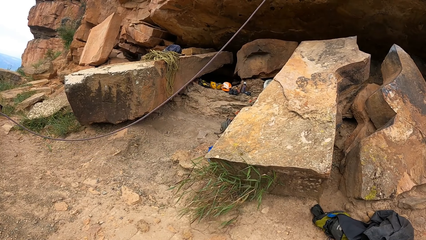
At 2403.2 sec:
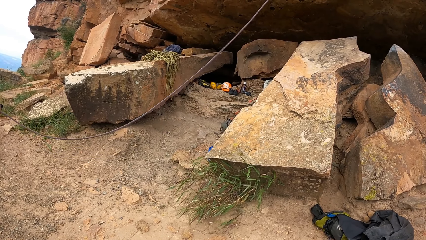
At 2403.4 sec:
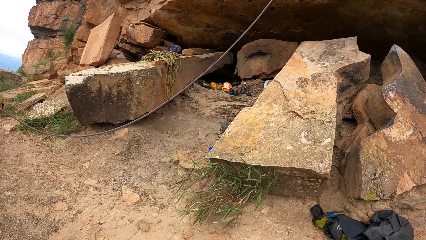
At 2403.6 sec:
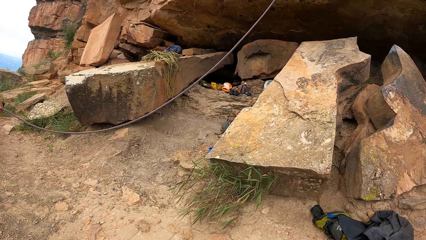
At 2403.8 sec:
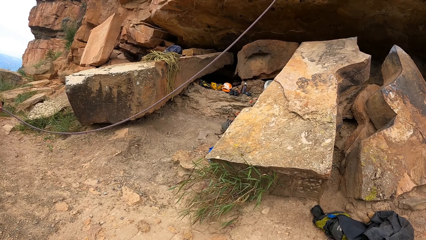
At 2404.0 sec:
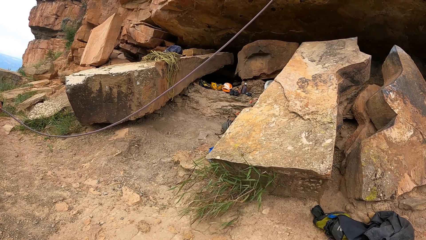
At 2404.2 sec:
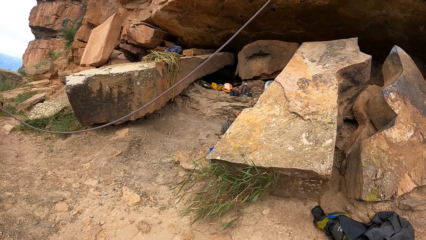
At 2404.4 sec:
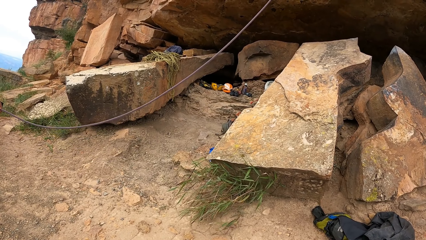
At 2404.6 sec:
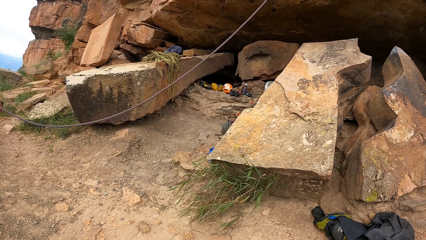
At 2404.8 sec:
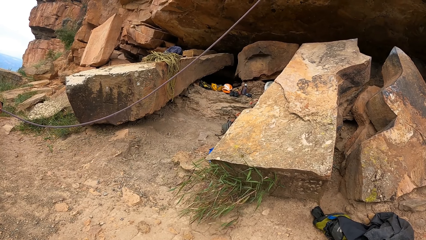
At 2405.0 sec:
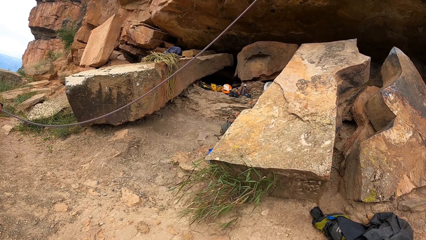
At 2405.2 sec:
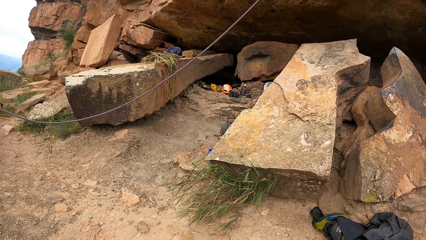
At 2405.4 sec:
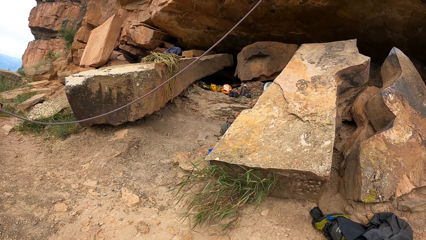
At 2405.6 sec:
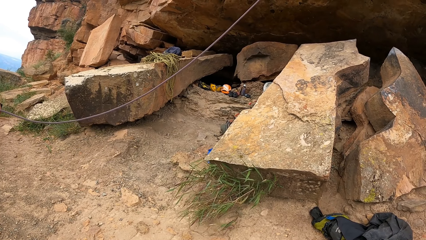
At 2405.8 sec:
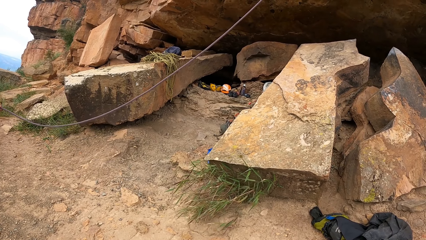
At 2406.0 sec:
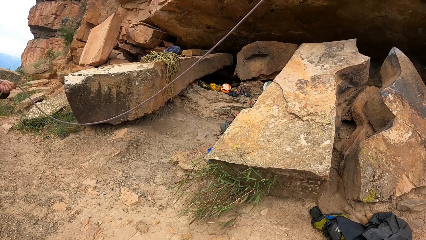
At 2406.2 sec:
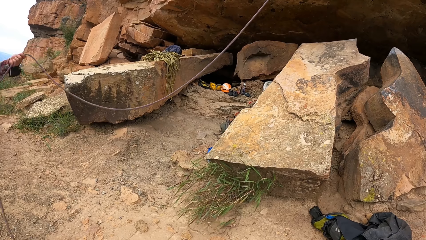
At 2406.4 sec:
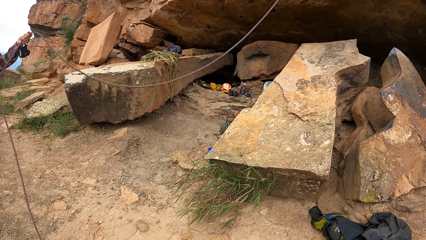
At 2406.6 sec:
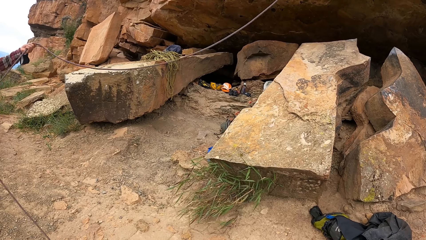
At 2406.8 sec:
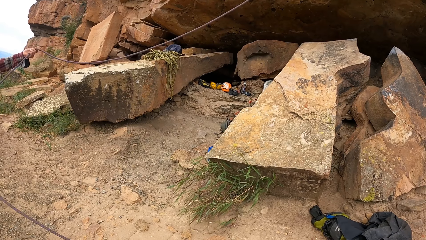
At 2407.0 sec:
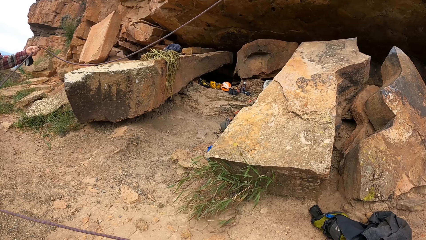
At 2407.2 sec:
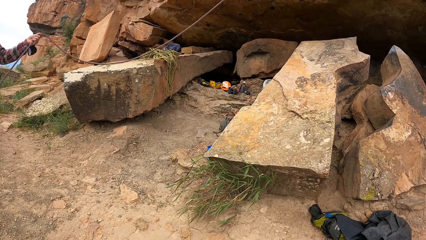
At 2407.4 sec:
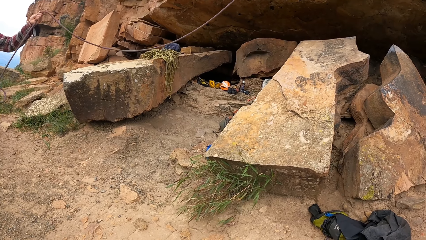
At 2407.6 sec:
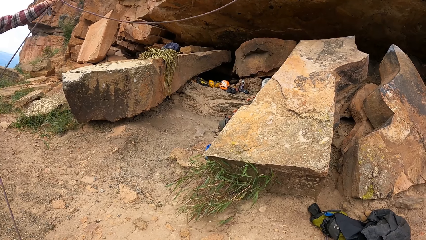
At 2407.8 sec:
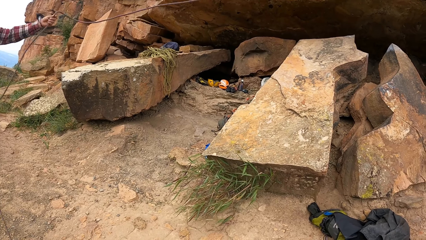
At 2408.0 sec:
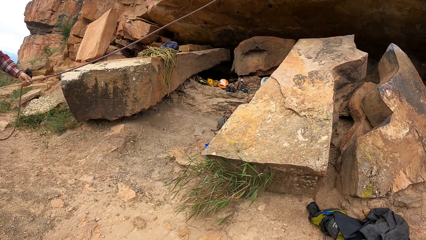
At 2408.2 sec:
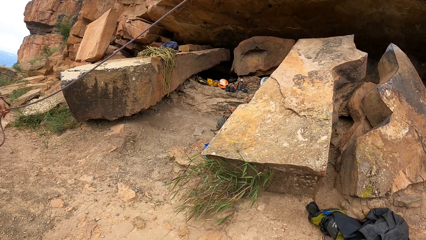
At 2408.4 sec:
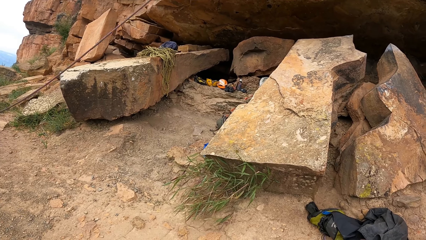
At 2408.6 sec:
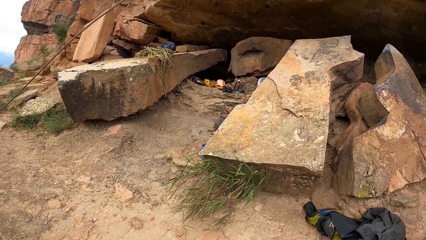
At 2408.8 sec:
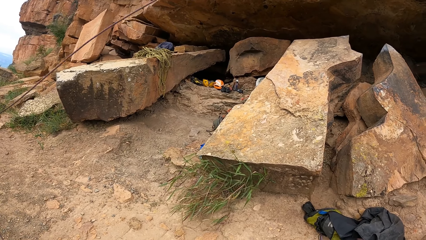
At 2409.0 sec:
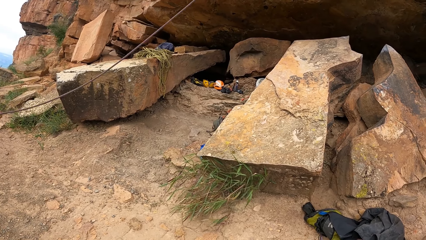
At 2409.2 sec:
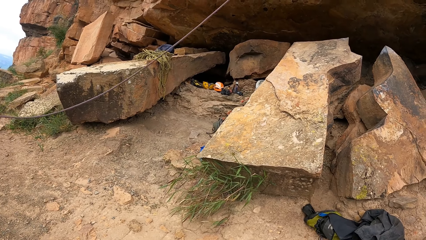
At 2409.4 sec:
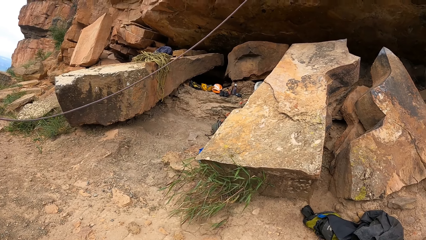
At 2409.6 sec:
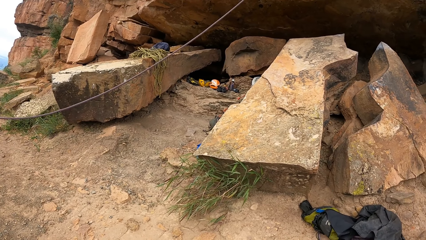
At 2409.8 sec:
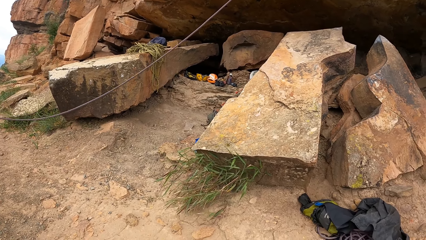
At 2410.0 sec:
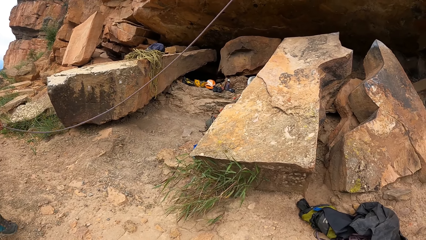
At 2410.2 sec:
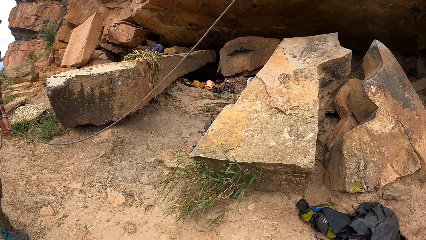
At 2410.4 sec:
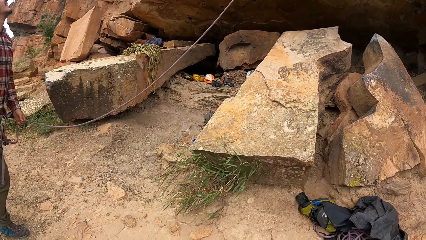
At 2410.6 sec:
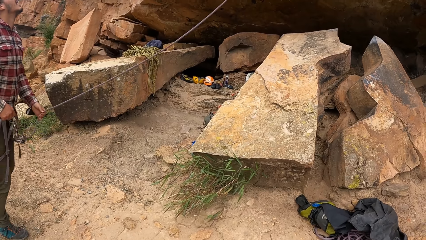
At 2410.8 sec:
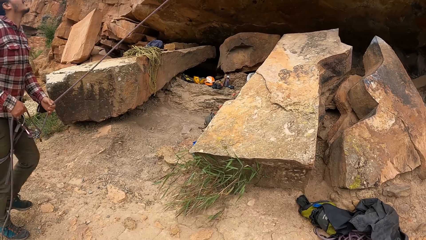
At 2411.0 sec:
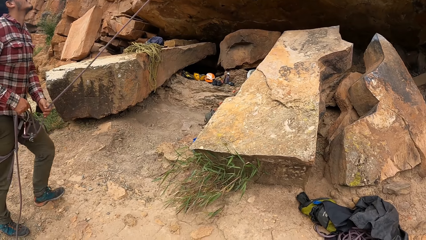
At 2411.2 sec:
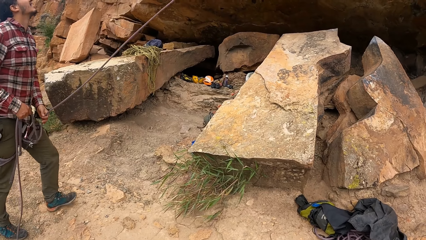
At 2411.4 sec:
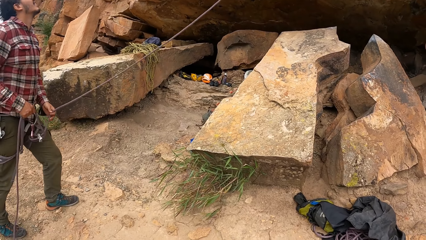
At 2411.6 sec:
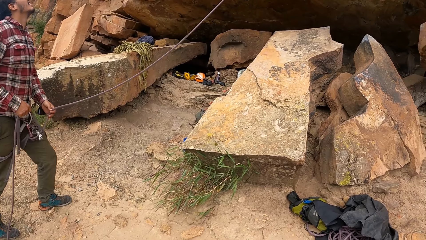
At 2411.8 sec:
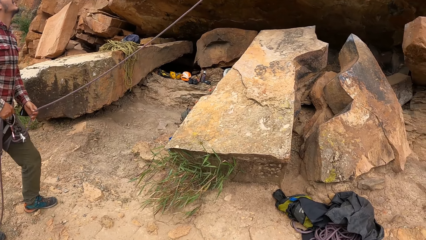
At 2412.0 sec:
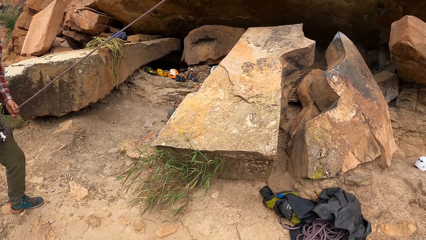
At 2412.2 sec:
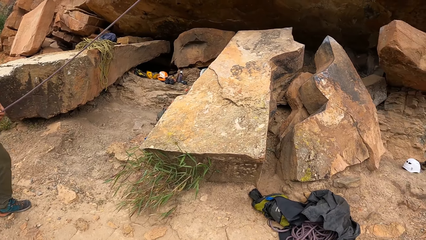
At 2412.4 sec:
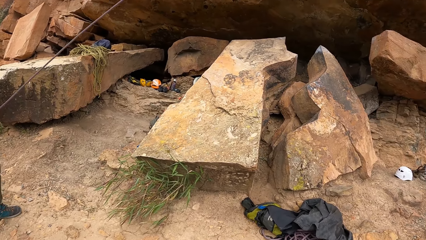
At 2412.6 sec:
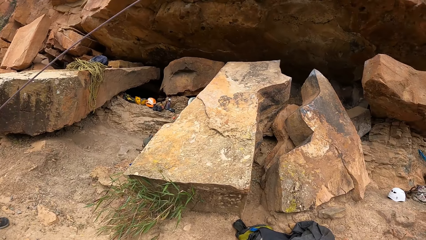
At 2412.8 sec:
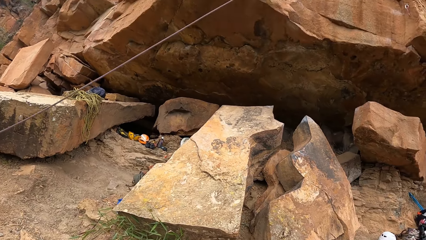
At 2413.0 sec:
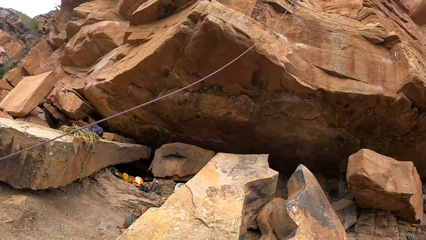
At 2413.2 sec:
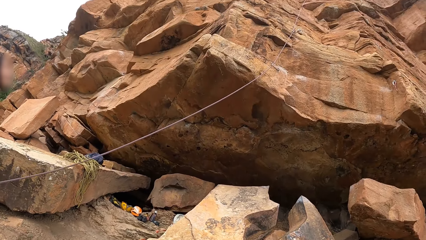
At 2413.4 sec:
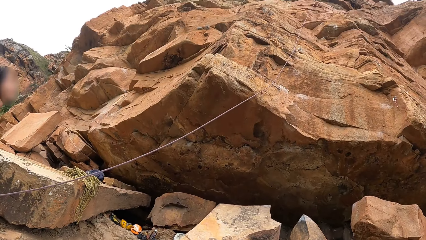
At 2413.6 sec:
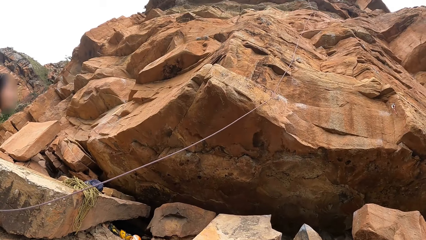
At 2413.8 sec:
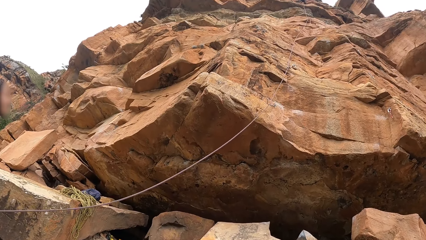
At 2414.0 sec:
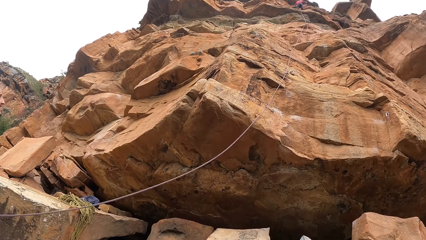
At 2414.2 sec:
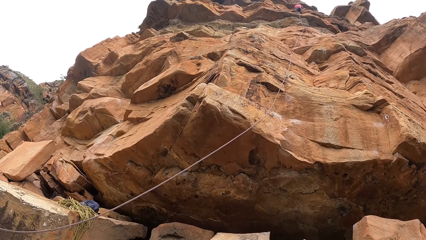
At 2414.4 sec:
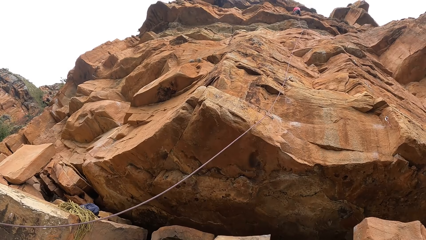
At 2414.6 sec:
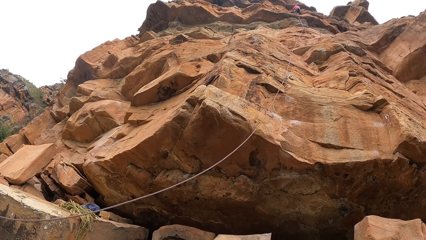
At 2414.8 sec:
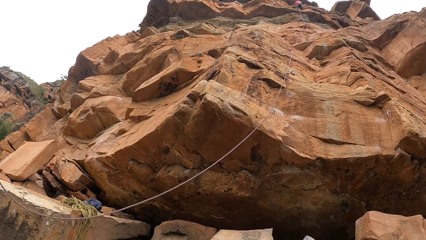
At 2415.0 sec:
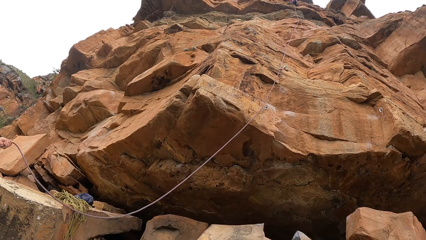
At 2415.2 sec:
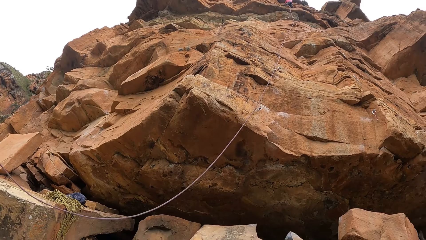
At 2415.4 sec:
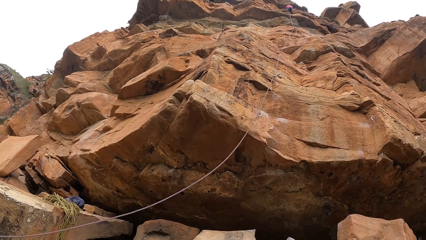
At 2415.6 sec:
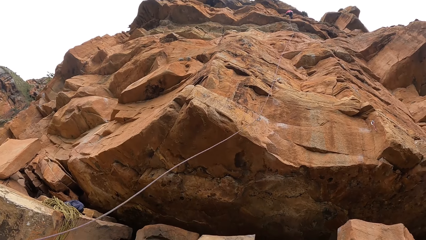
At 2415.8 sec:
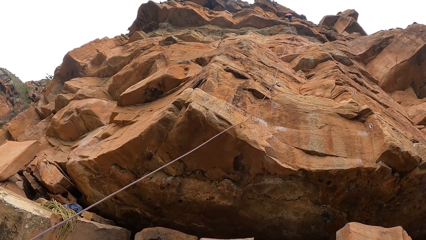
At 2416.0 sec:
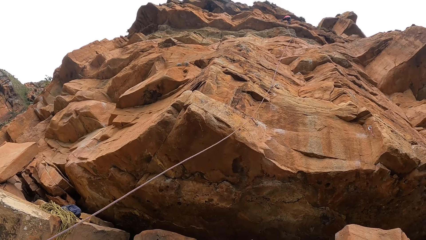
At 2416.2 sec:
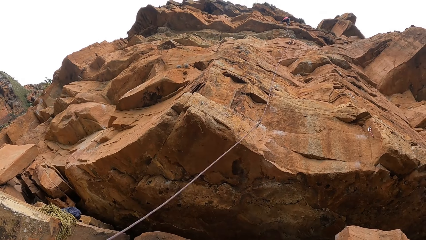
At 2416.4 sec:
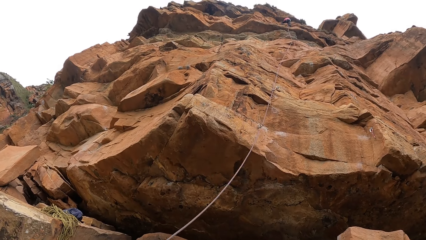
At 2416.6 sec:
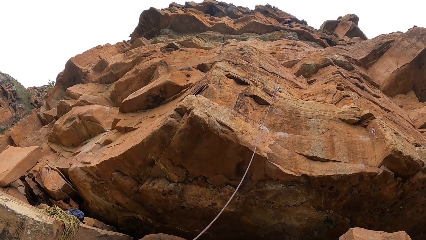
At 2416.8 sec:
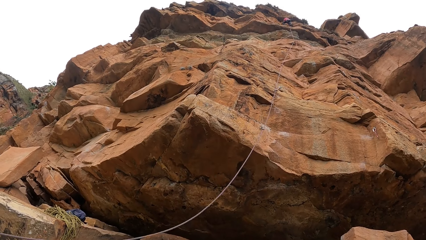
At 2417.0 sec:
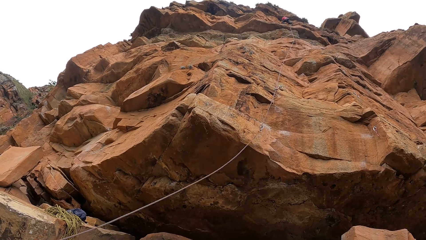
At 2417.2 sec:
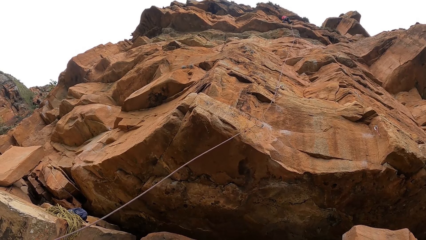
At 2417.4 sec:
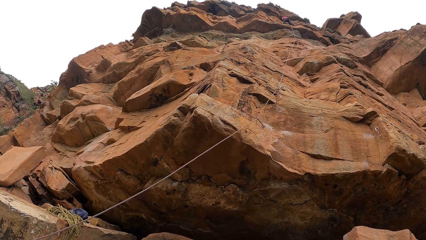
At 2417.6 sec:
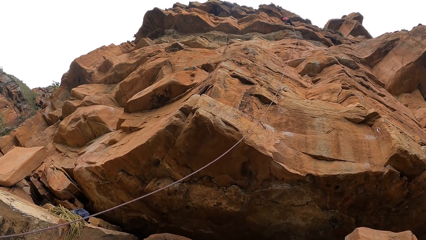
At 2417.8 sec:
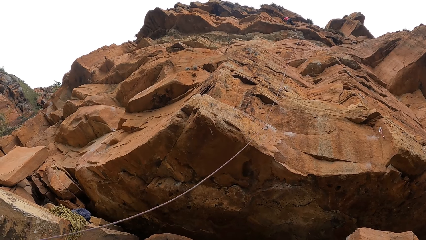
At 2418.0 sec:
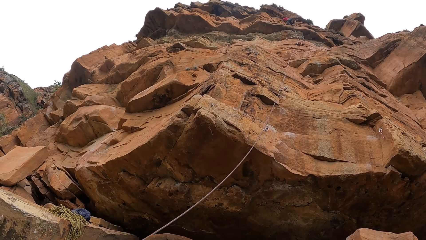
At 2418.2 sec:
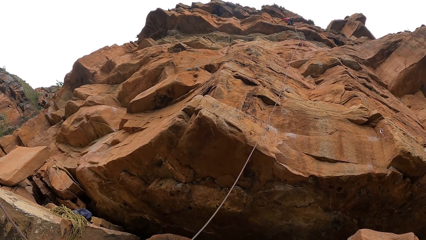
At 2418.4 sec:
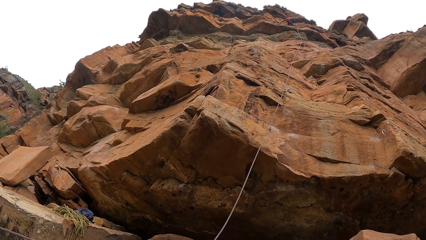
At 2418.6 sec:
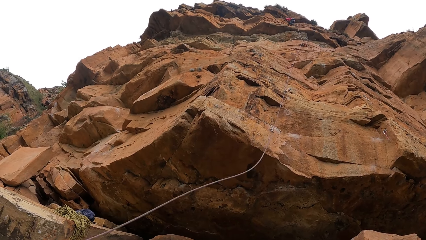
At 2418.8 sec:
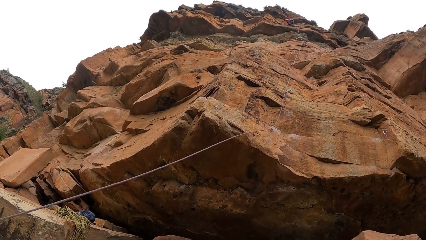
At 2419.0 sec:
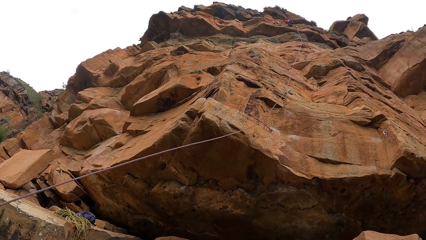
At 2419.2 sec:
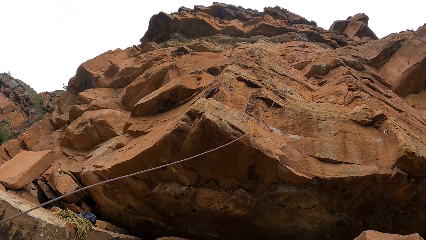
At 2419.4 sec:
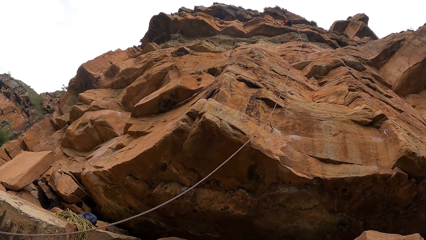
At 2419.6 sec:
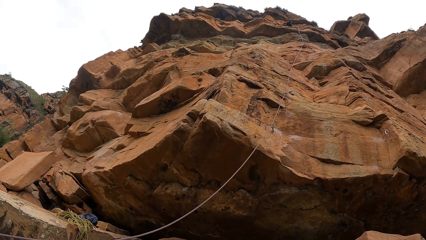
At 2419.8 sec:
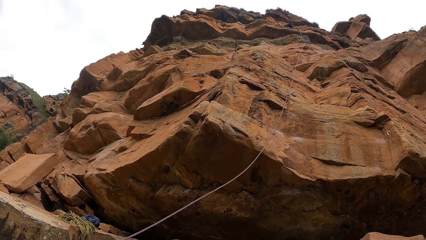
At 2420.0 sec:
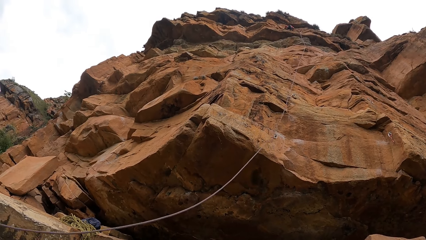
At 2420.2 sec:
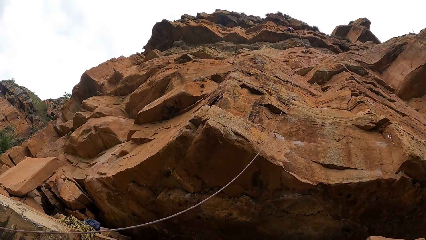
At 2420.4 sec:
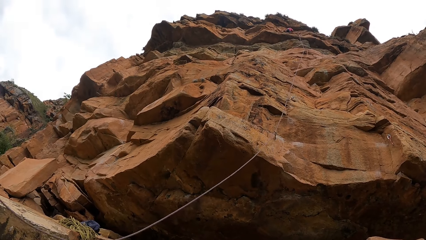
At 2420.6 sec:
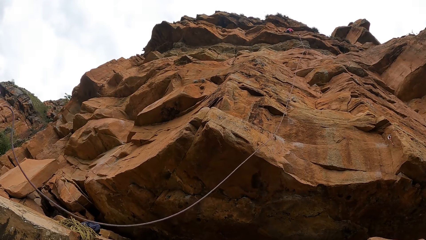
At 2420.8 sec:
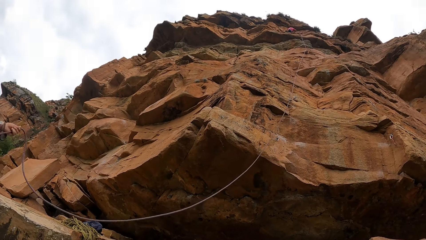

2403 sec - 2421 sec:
A man adjusts the rope. The man walks. The camera wearer looks up.
